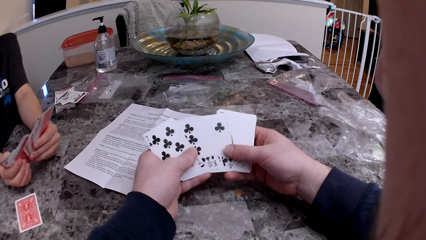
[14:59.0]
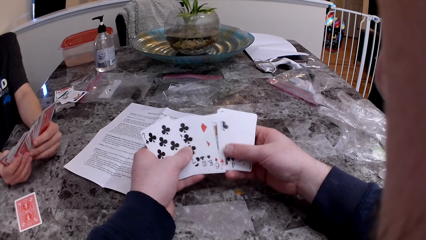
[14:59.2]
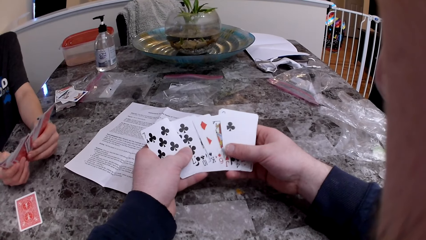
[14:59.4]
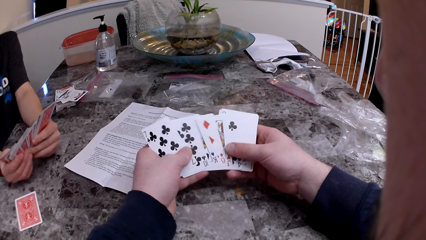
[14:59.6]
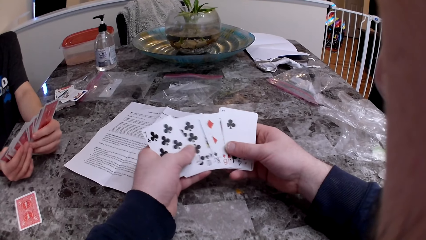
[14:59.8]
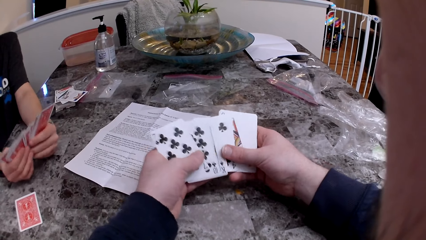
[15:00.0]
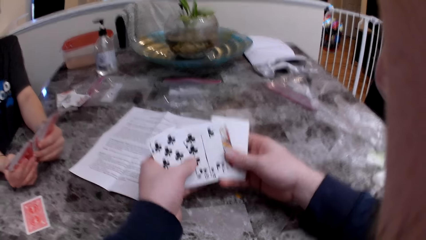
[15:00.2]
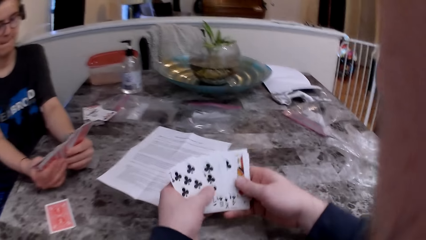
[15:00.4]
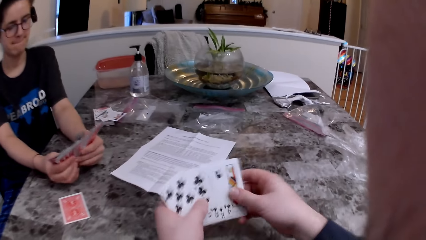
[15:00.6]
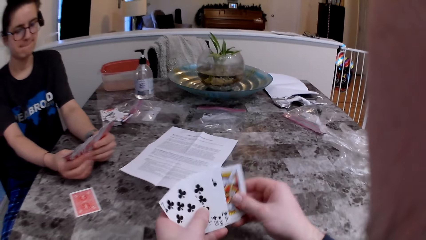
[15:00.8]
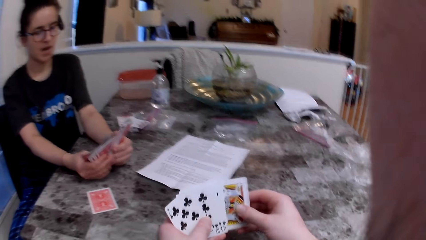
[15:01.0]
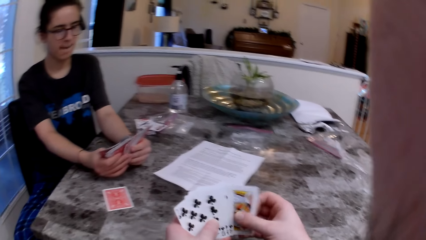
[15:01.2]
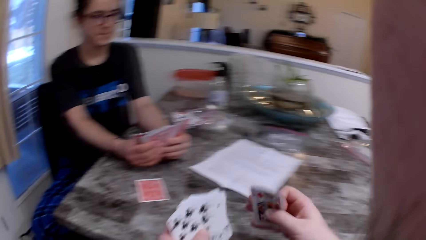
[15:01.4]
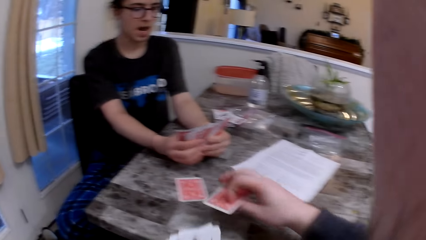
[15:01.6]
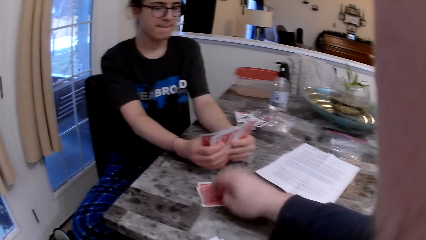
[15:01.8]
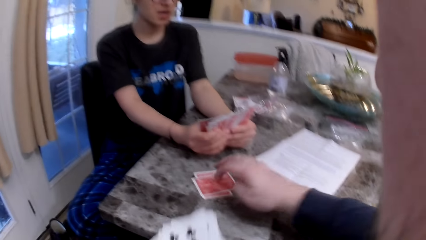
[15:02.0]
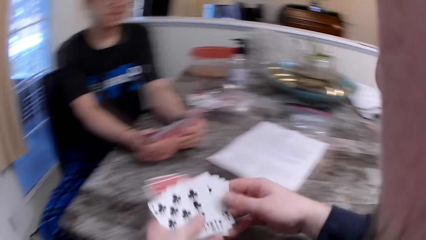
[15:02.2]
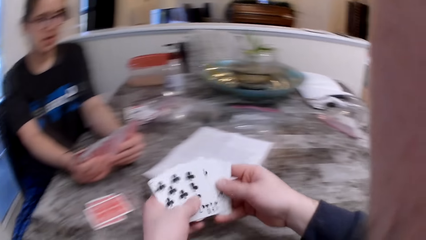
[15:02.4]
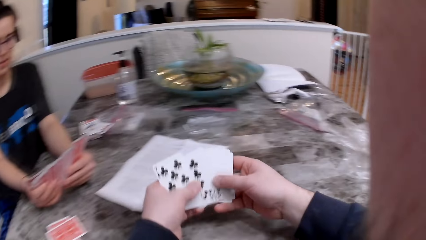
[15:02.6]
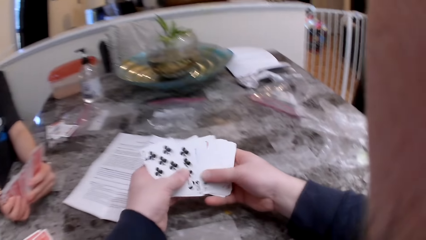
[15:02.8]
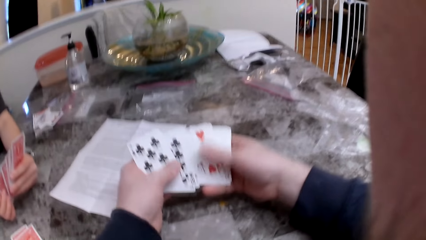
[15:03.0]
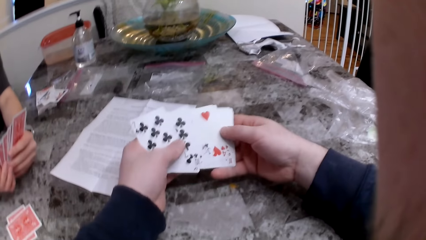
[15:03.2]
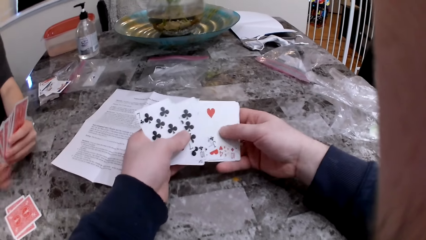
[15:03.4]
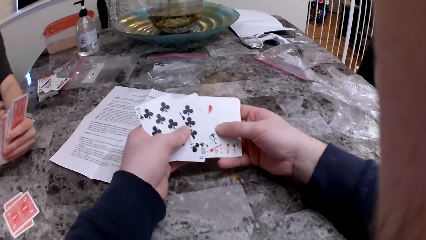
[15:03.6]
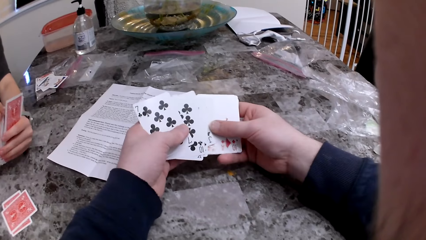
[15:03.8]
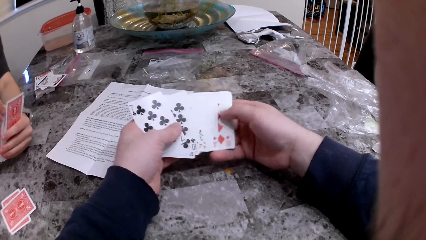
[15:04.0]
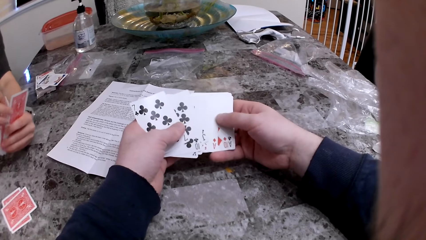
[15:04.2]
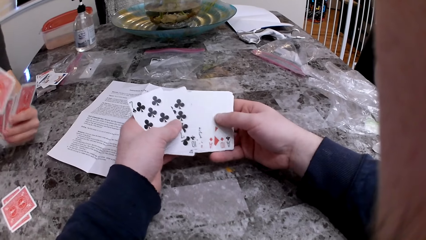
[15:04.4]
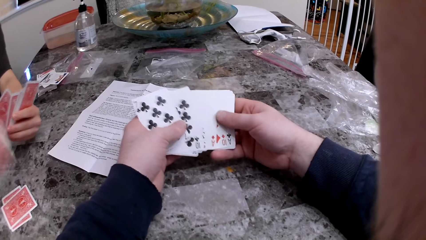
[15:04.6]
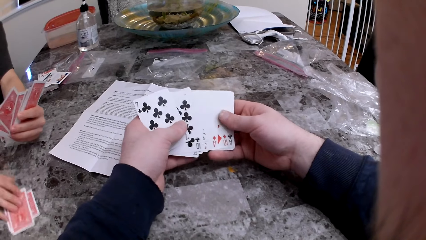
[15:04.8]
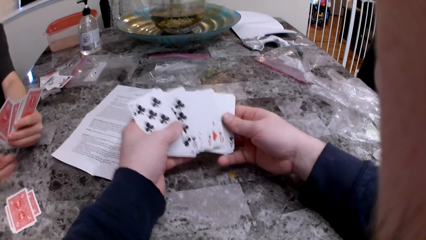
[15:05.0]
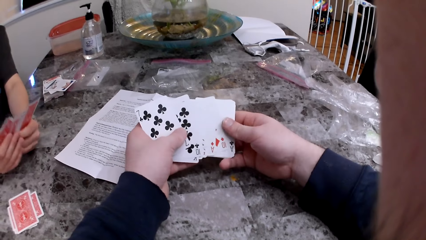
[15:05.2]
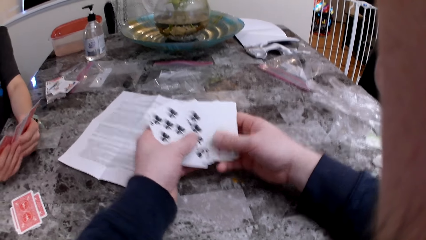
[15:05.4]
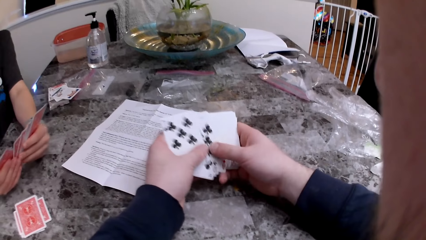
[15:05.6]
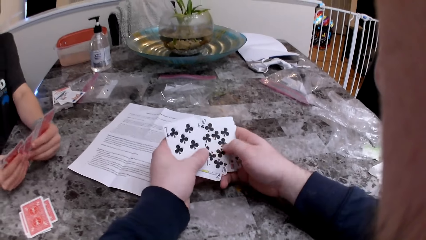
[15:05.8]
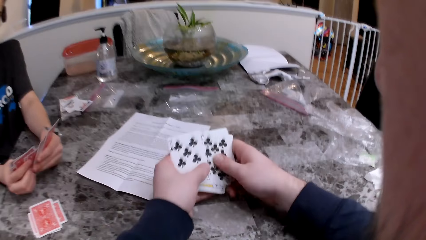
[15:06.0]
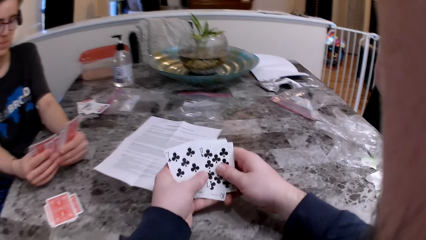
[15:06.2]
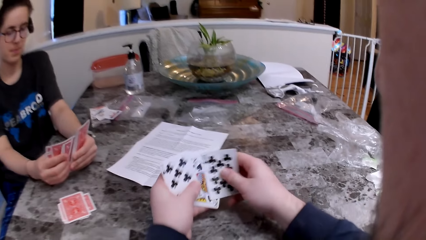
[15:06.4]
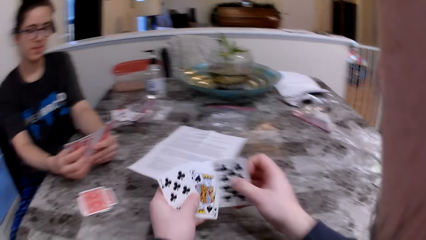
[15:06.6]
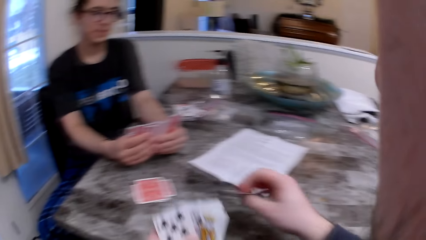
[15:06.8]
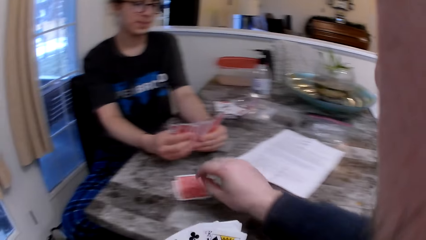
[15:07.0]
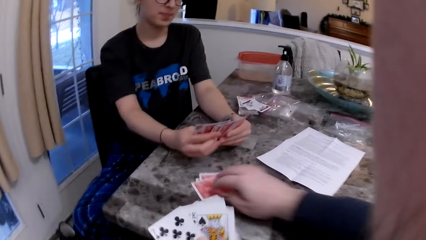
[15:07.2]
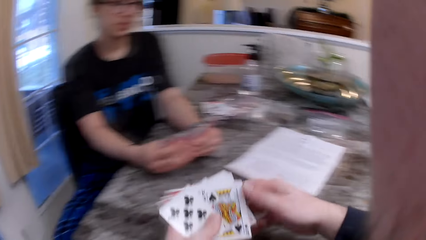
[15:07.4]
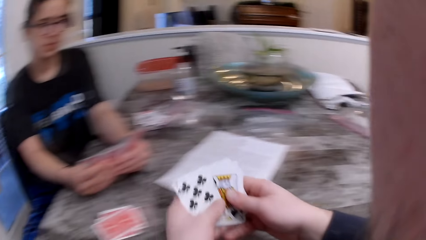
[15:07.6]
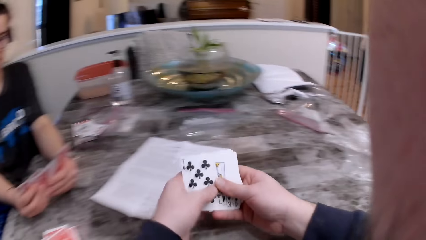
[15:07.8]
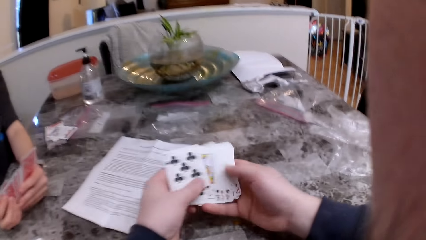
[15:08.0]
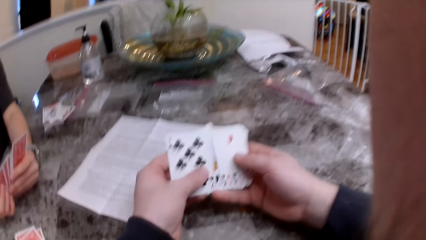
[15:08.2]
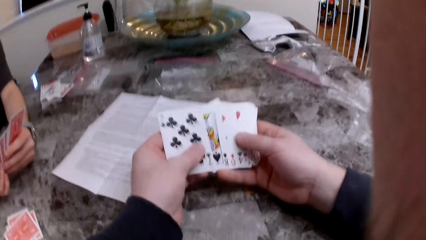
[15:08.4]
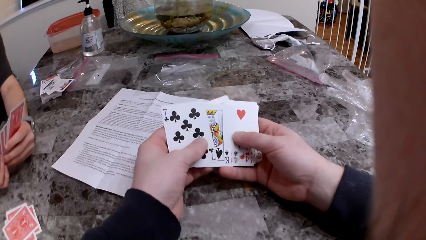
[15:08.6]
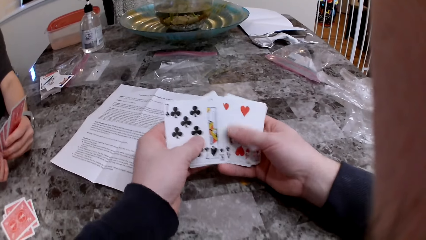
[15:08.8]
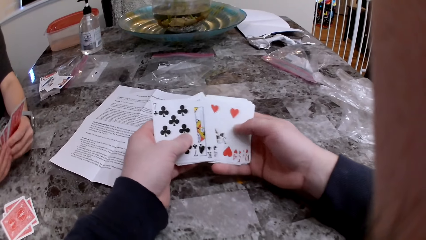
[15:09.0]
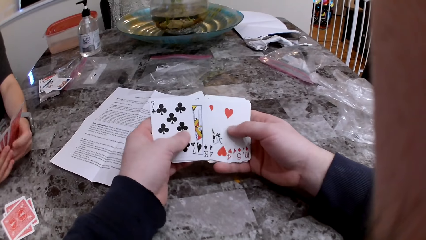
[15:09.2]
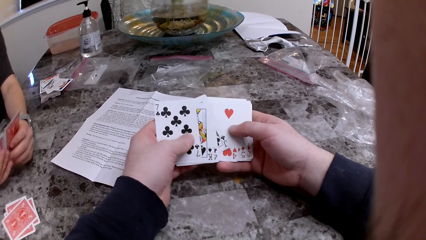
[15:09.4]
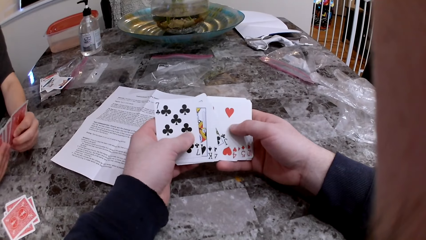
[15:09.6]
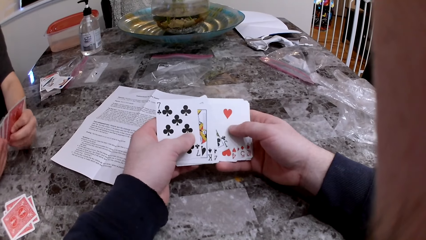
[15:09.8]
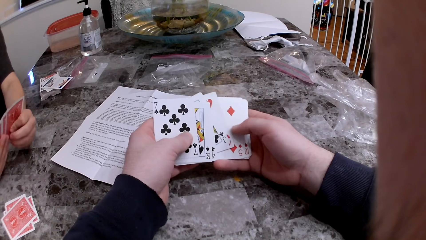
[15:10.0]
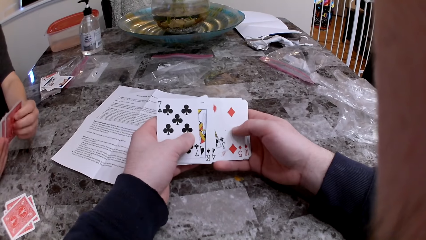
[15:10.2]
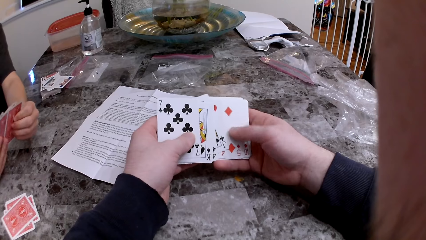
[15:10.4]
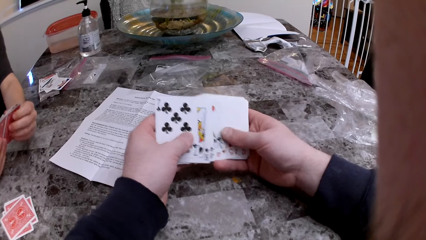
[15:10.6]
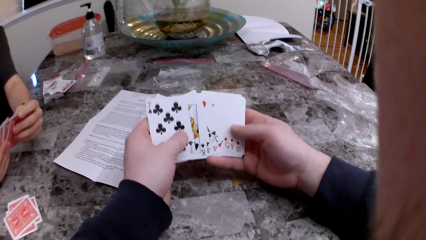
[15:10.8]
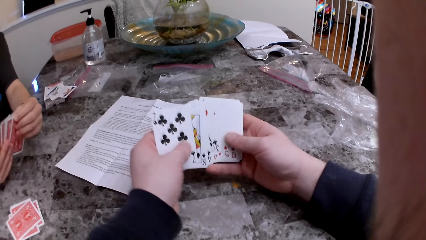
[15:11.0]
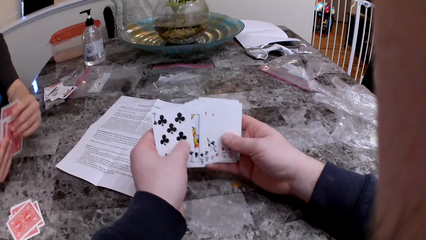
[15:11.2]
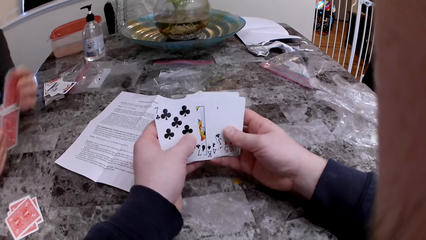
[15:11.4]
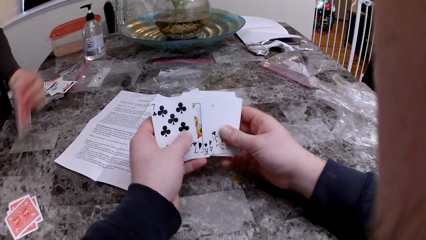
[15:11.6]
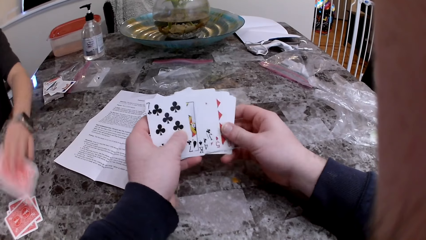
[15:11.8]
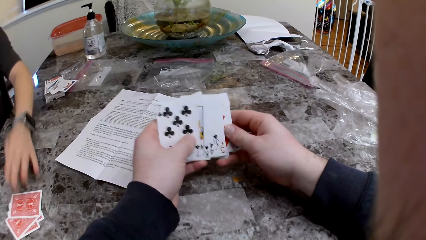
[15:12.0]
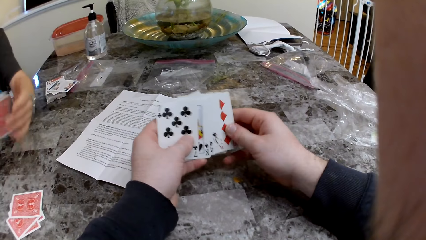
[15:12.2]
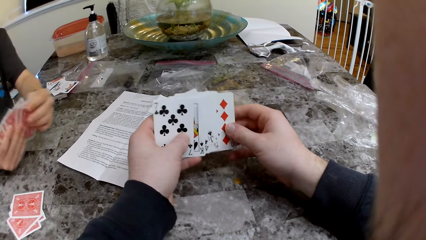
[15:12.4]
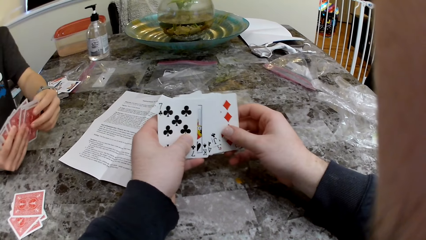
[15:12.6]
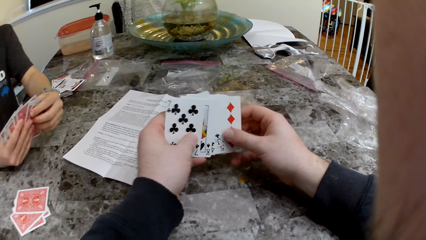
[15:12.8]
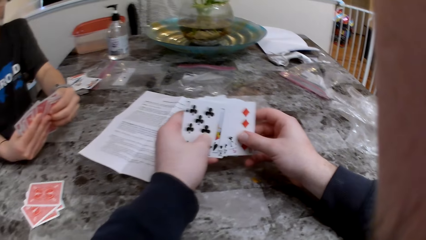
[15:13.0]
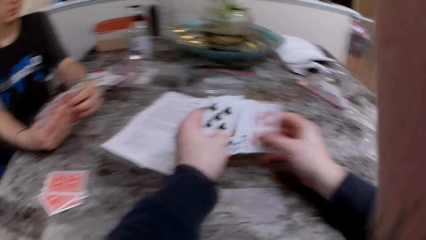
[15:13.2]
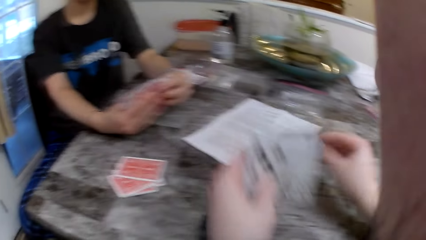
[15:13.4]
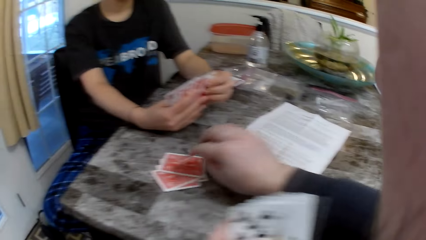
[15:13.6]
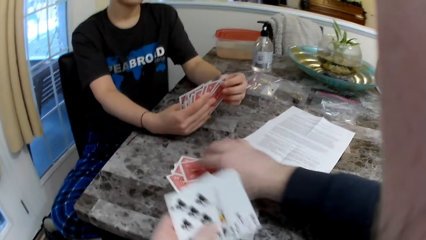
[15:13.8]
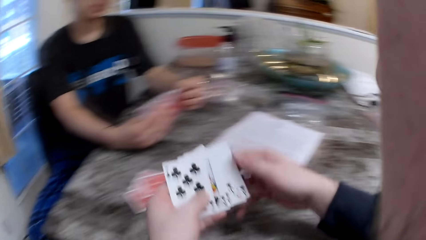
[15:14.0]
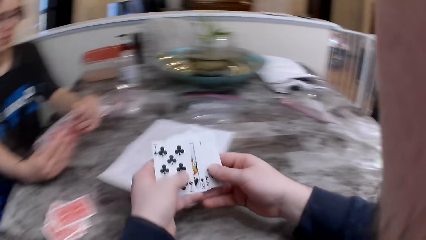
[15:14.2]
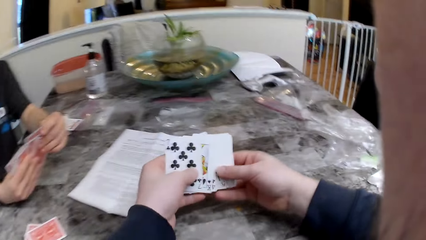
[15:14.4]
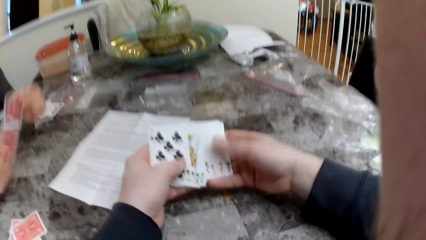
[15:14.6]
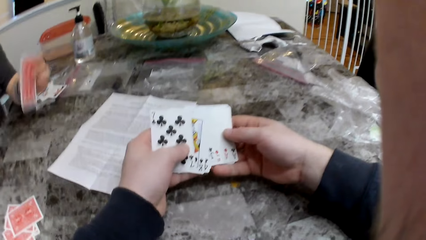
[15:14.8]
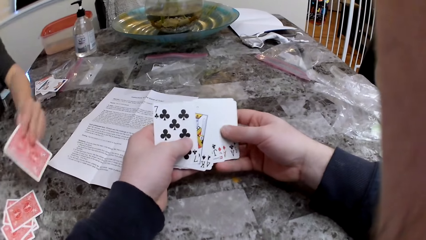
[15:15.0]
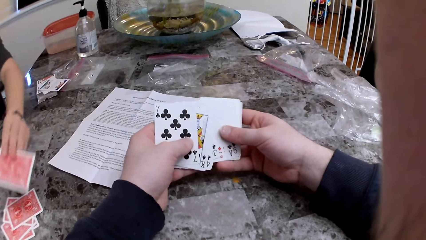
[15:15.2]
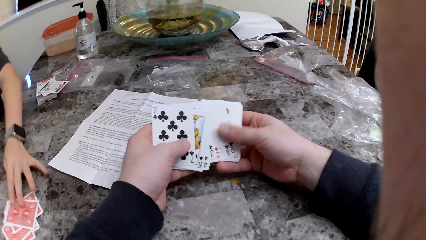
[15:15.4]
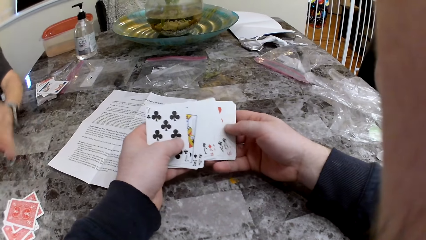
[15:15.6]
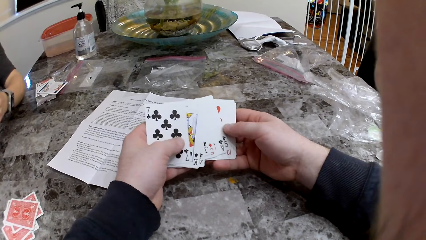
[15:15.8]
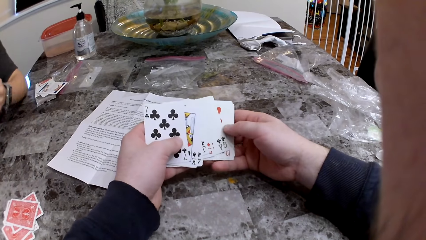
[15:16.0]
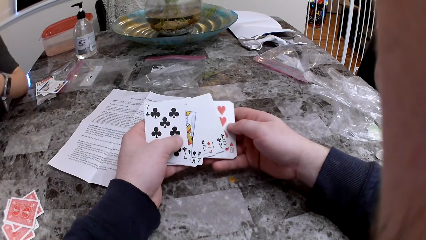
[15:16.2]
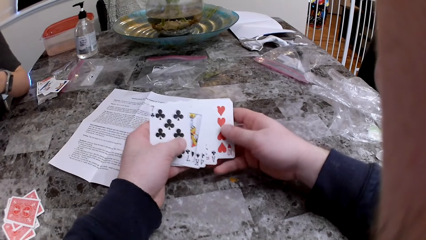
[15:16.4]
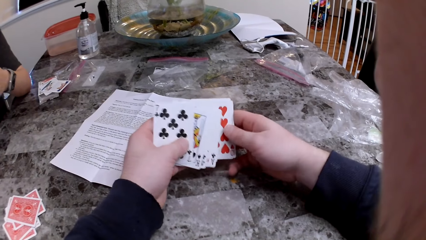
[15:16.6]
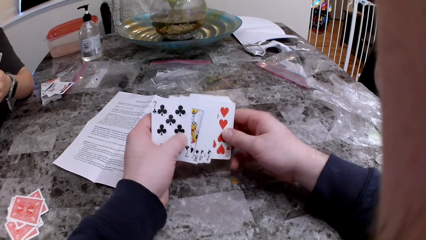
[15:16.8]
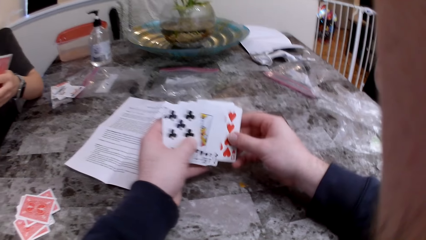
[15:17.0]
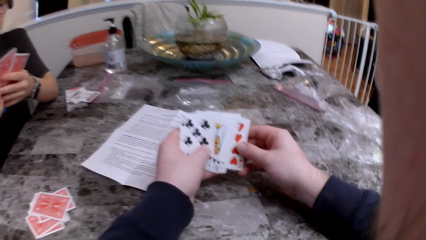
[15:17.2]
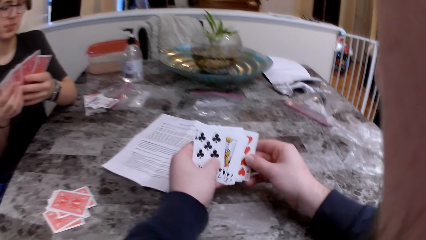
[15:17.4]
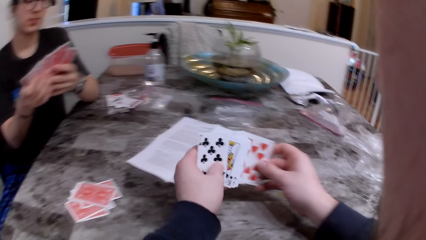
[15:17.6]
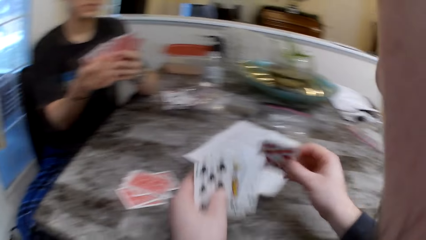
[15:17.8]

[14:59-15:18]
The camera wearer puts the card on the table. The woman puts the card on the table. The camera wearer puts the card on the table. The woman puts the card on the table. The camera wearer puts the card on the table. The woman puts the card on the table.
